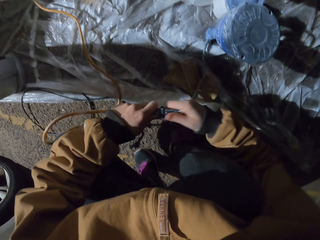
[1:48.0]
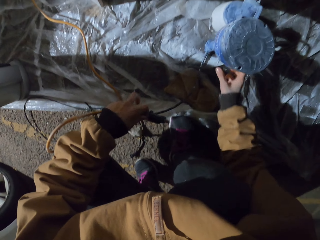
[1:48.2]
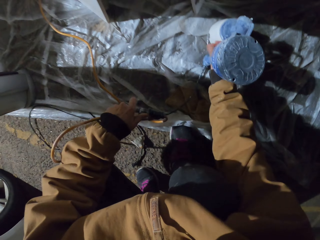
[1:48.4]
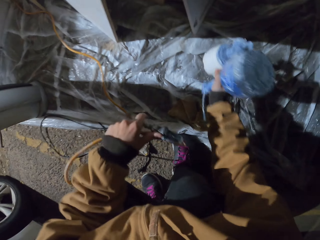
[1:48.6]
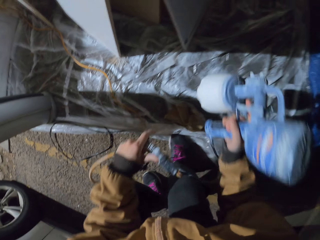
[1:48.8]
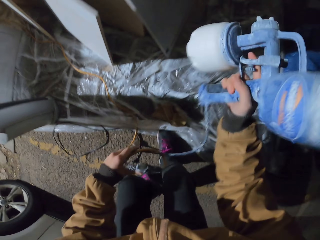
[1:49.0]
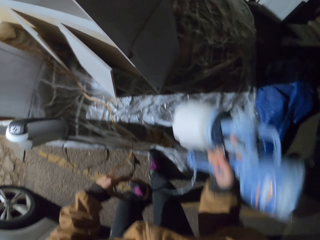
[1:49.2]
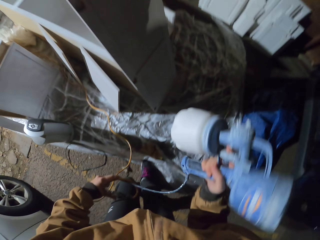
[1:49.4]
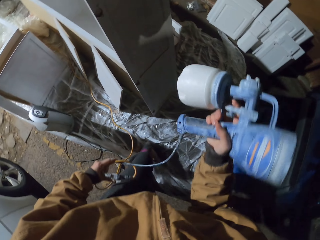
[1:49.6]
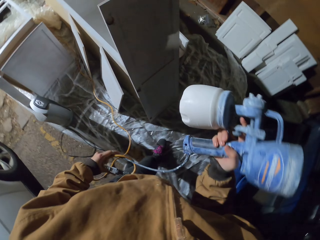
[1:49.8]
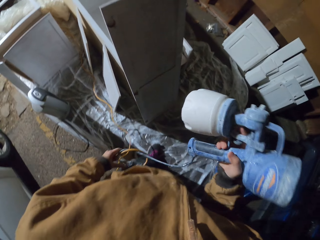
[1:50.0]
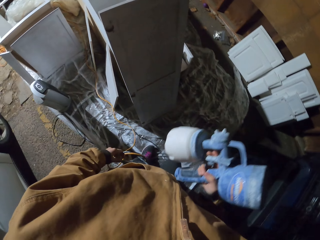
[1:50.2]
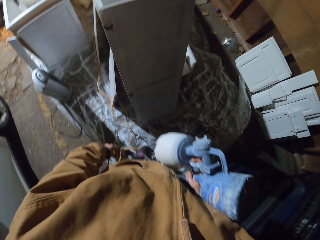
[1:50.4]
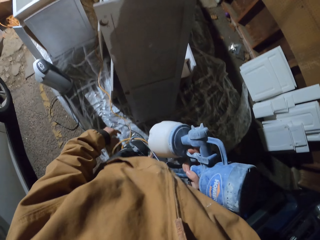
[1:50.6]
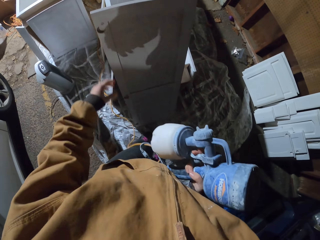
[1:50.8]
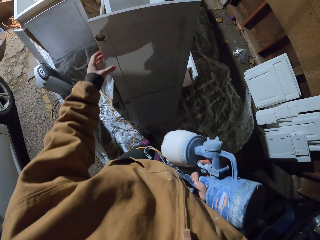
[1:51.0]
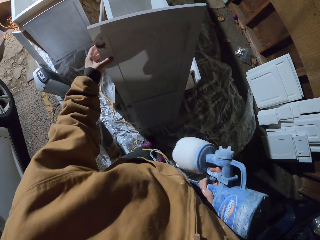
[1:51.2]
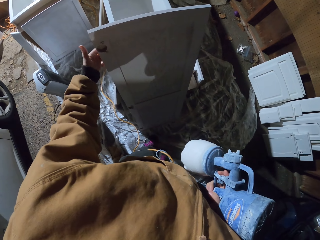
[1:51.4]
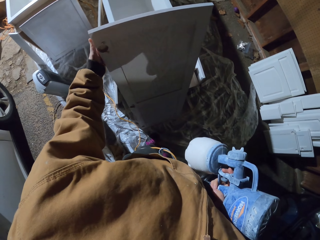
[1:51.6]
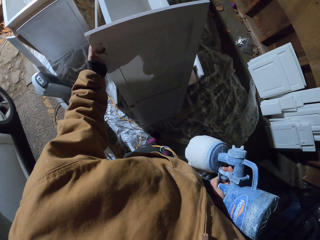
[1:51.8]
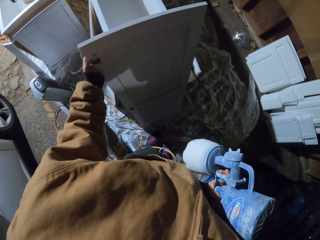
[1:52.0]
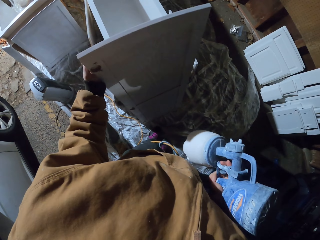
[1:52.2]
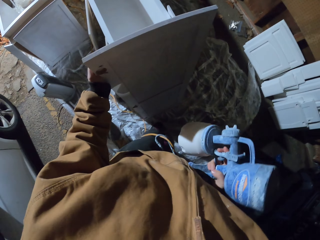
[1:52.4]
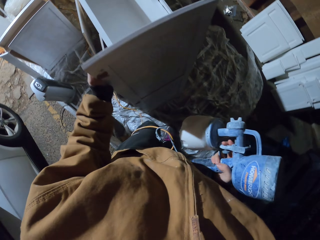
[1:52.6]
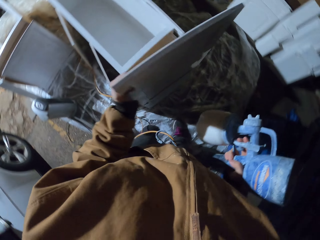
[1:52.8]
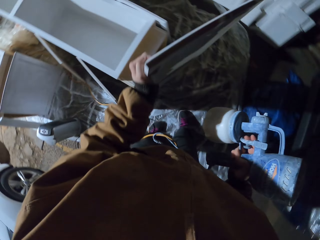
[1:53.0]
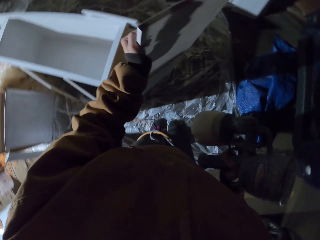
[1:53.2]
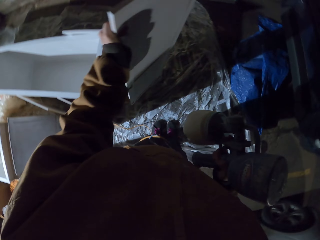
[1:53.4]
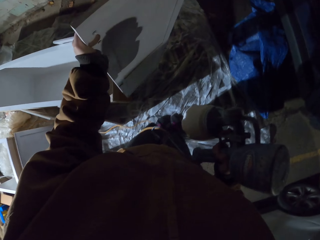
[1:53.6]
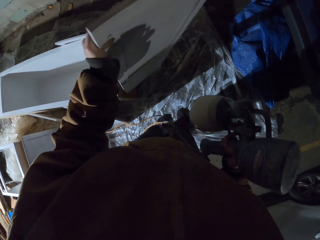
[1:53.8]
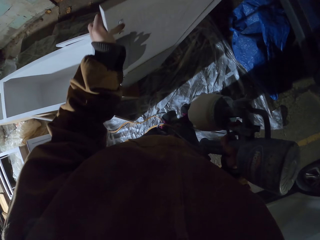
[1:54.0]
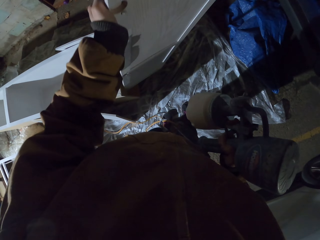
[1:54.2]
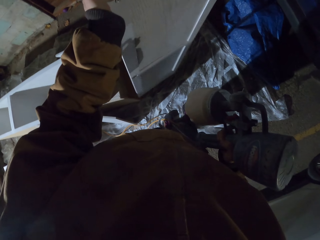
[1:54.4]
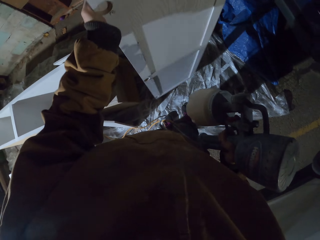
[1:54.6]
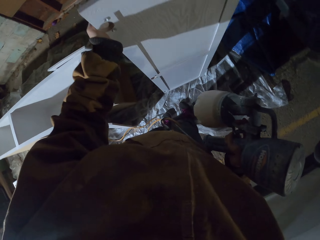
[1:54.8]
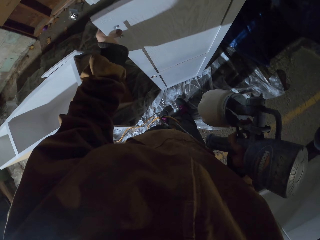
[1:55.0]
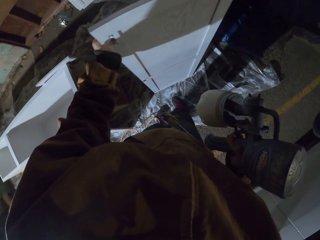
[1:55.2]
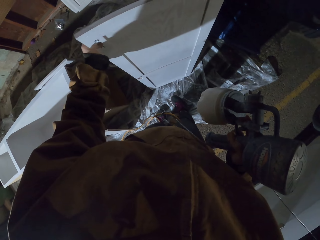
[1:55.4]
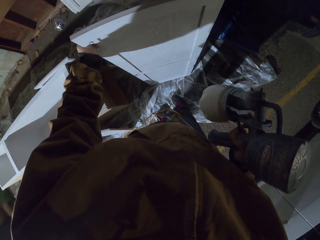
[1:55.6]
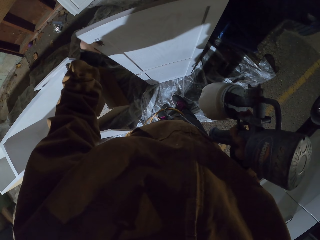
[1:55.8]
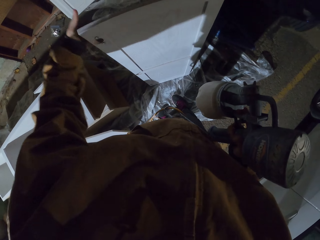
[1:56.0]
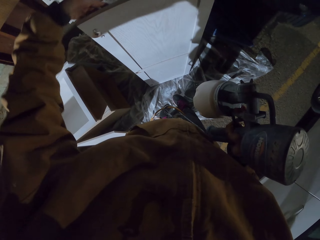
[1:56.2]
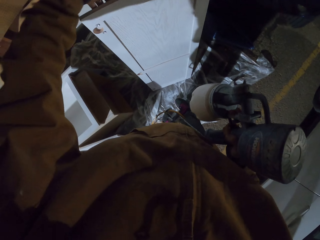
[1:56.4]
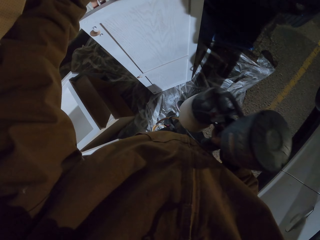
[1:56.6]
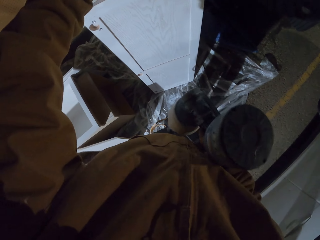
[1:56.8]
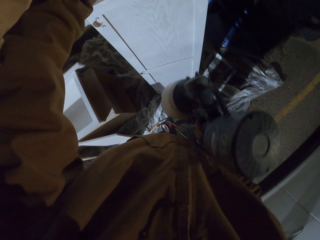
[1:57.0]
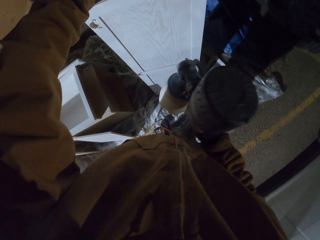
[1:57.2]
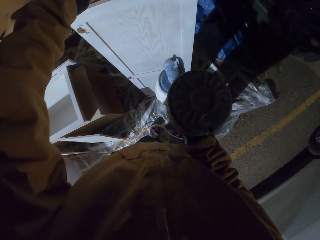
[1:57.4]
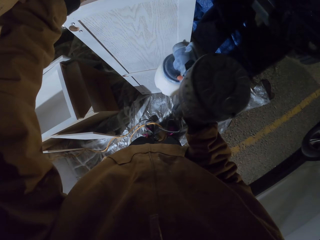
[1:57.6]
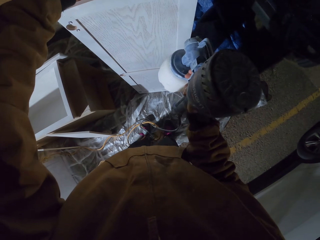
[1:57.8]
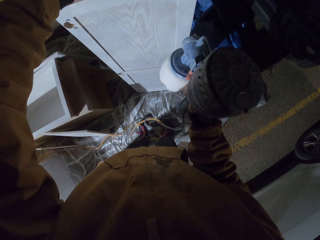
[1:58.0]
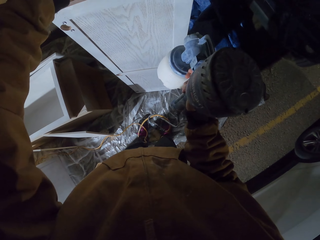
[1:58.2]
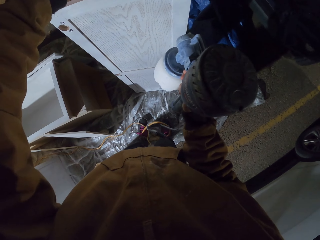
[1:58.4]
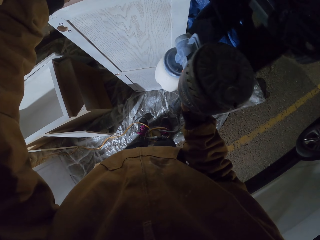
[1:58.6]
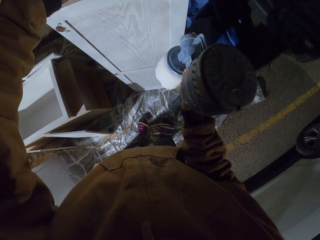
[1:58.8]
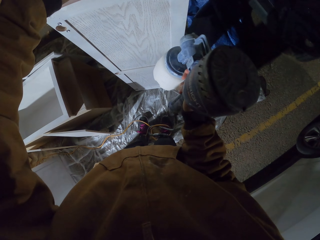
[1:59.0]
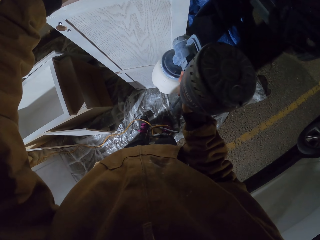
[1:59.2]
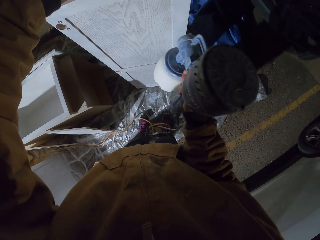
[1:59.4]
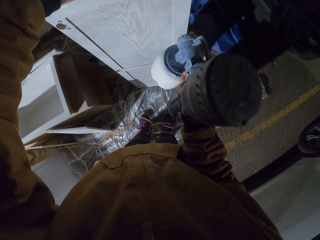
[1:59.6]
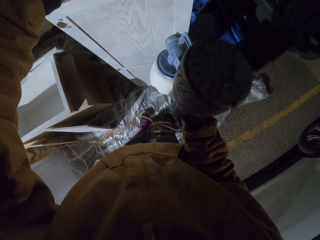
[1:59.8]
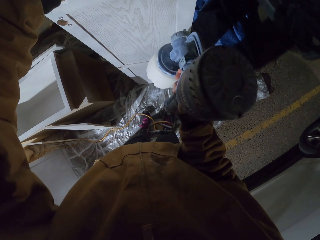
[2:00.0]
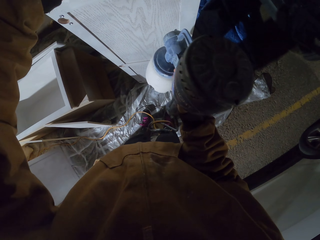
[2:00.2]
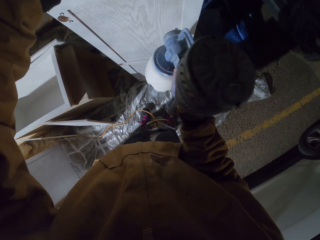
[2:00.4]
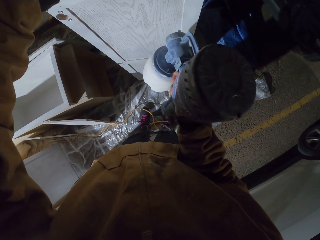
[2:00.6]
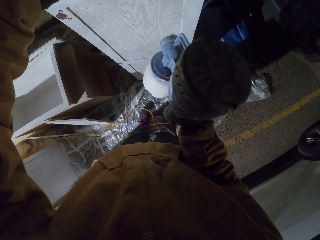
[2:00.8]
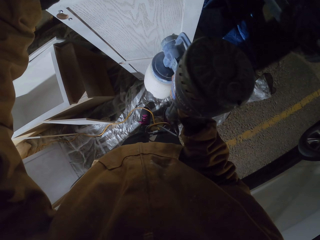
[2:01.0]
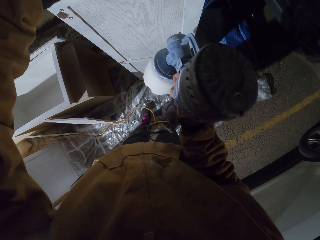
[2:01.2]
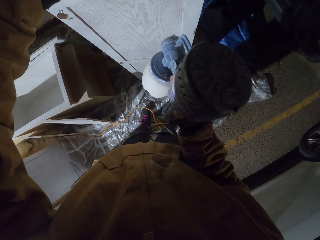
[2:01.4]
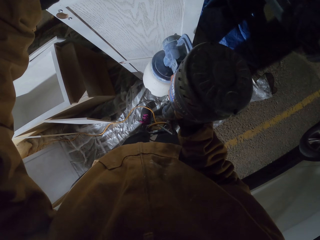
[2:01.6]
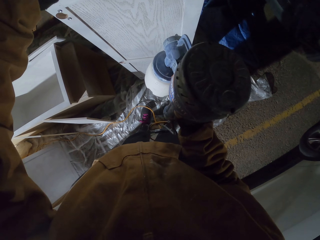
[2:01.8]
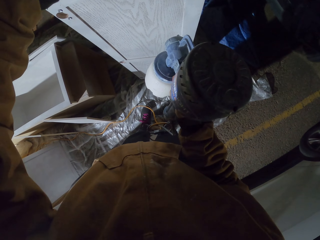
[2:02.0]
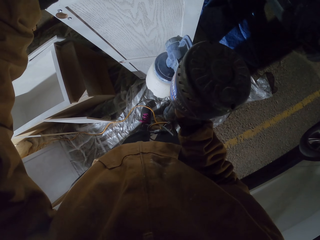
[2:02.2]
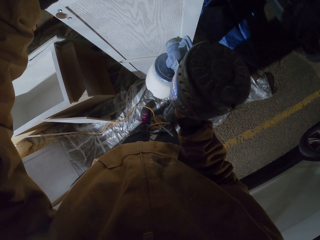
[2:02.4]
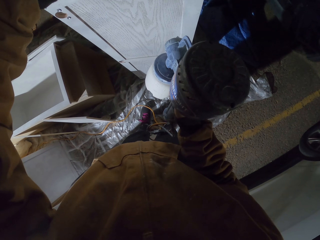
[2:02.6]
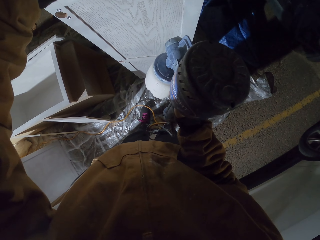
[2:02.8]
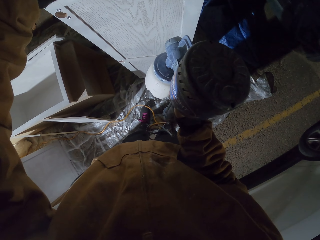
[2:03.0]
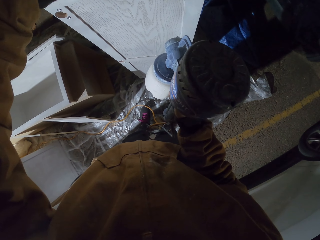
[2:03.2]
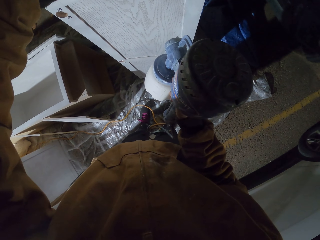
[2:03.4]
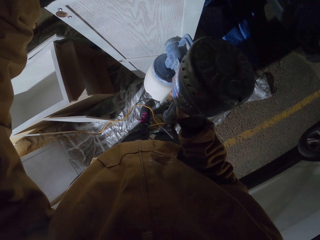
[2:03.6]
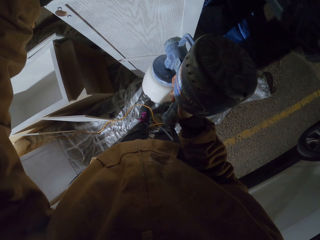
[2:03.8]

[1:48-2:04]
The camera wearer picks up the paint sprayer. He shakes the paint sprayer. He moves a cabinet door. He holds on the board. He moves the board to the side. He holds the cabinet door with his hand. He points the paint sprayer at the cabinet door. He sprays the board. He moves his hand with the paint sprayer.

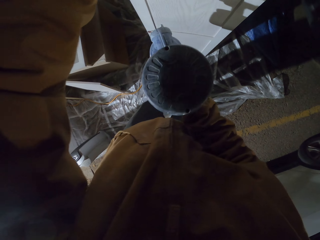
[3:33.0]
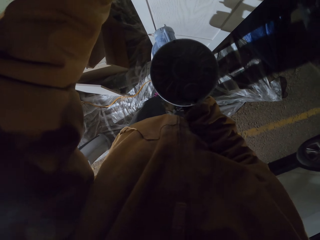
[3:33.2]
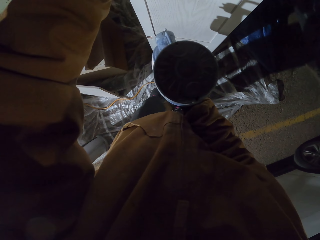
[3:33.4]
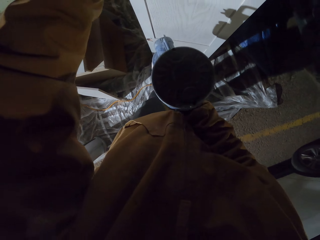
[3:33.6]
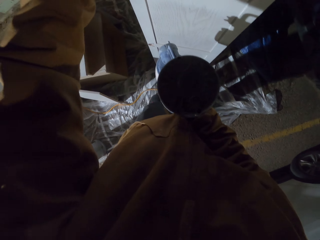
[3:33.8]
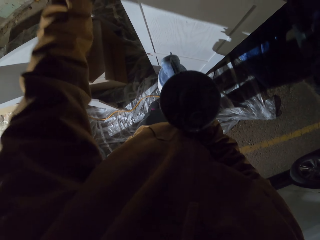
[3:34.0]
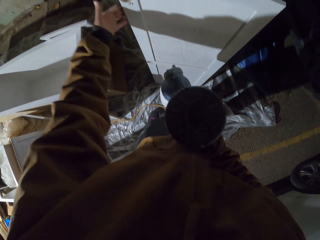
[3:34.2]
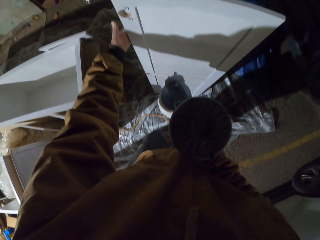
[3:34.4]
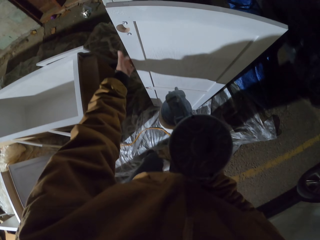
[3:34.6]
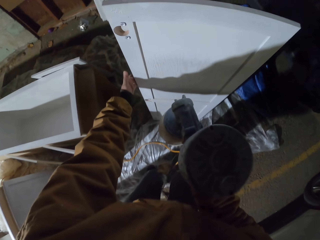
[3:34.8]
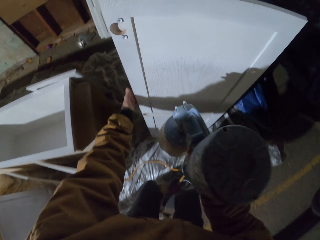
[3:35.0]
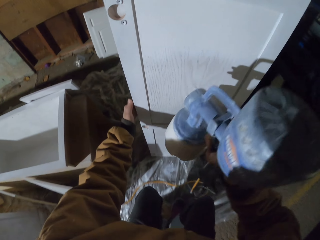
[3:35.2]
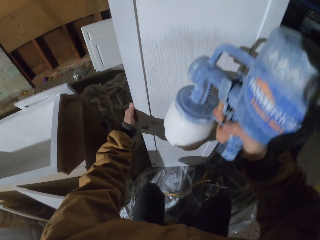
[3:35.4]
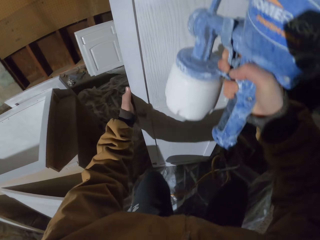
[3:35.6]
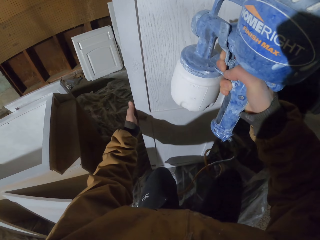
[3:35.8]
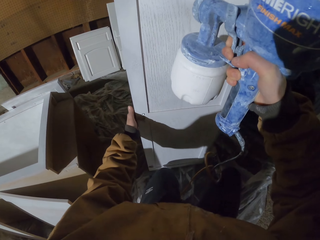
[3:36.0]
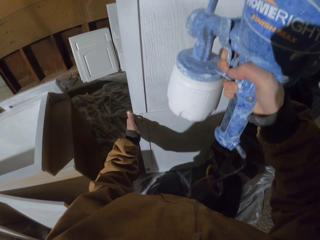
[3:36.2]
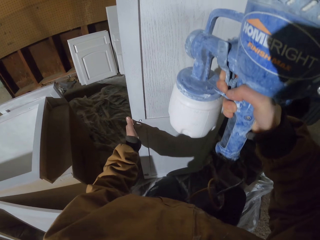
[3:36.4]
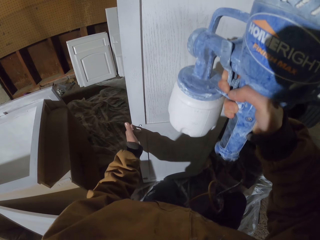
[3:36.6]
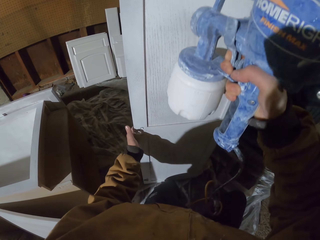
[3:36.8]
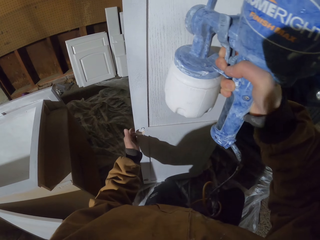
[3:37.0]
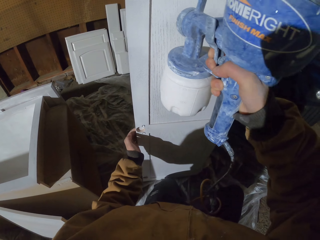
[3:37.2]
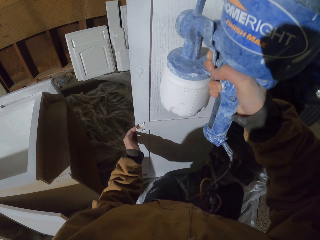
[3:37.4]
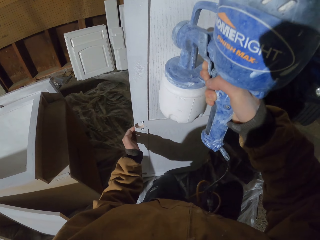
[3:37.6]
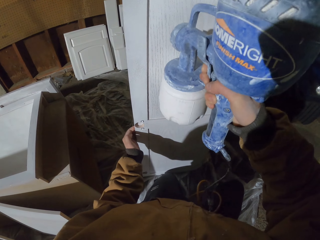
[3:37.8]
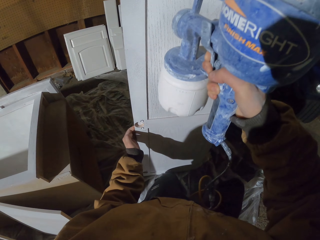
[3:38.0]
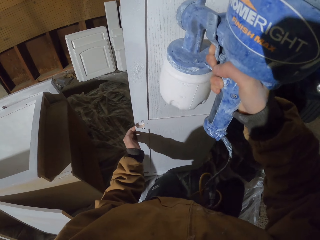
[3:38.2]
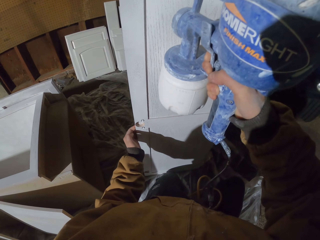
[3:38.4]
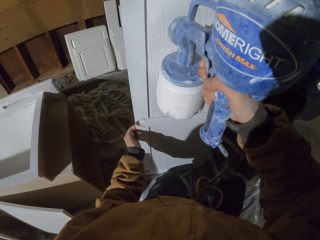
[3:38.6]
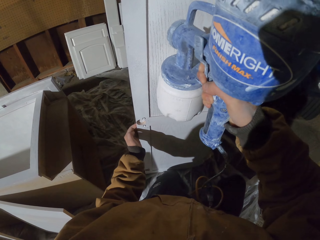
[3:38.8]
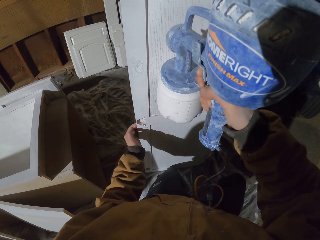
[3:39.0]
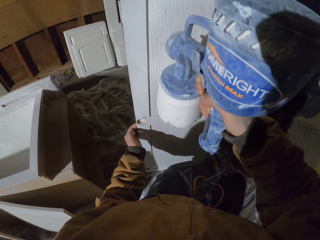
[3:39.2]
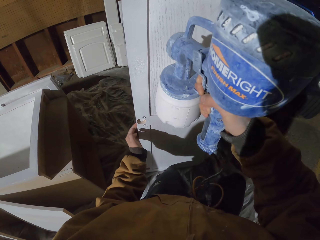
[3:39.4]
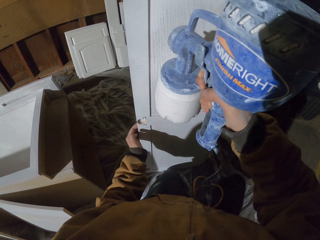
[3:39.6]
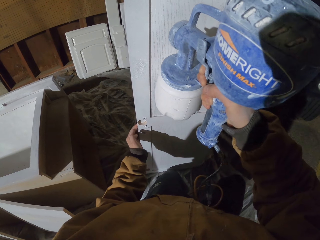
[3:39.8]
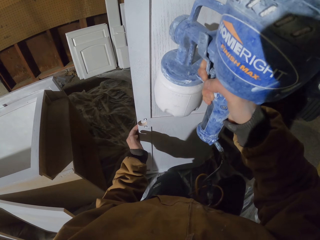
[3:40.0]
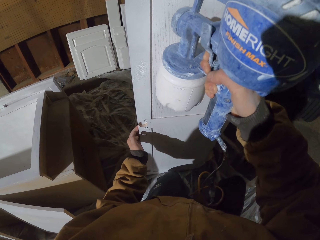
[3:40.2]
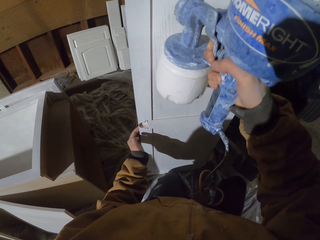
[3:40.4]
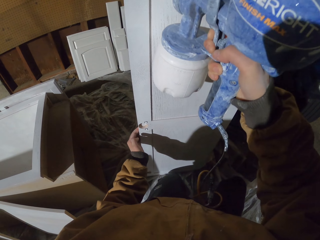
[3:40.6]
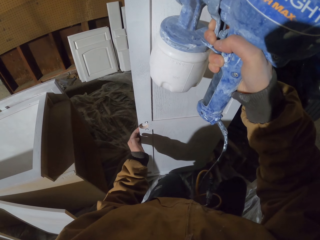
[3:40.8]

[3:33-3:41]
The camera wearer kneels down with the paint sprayer in his hand.
